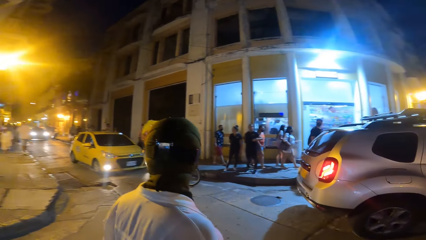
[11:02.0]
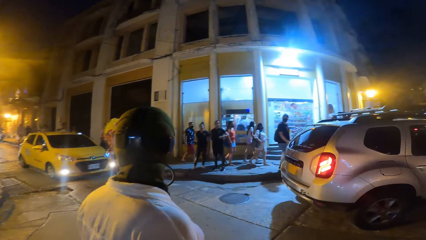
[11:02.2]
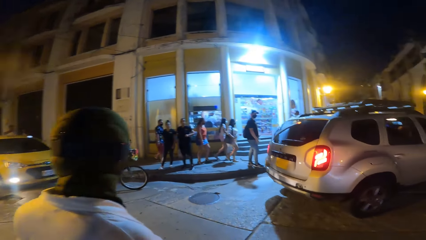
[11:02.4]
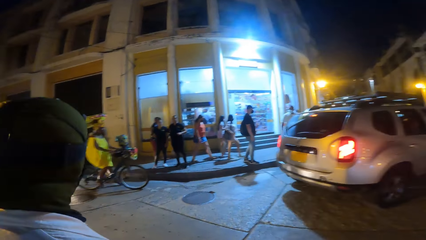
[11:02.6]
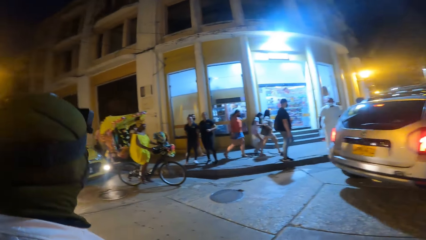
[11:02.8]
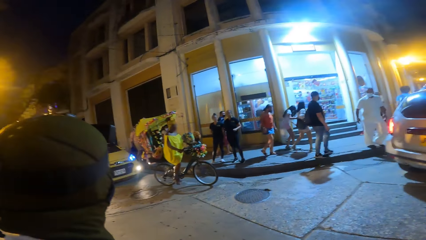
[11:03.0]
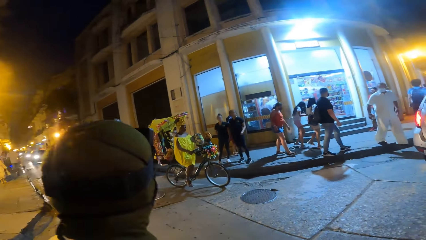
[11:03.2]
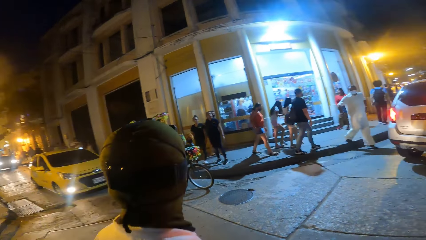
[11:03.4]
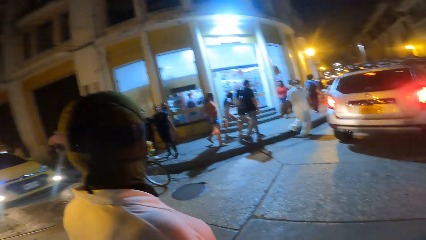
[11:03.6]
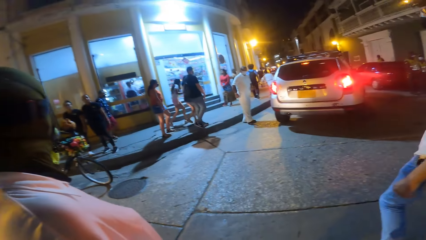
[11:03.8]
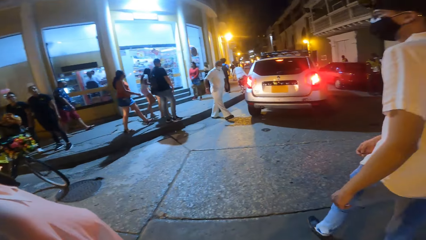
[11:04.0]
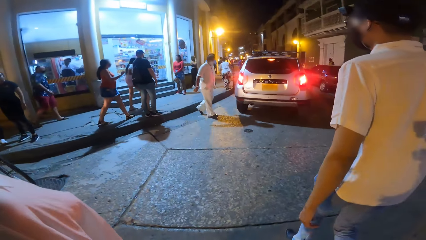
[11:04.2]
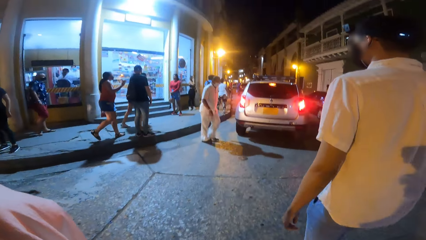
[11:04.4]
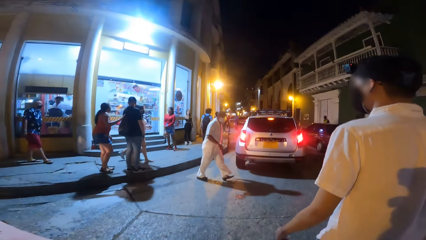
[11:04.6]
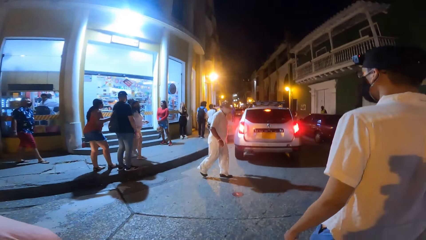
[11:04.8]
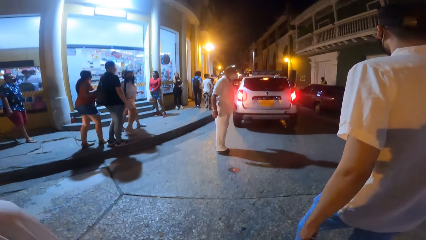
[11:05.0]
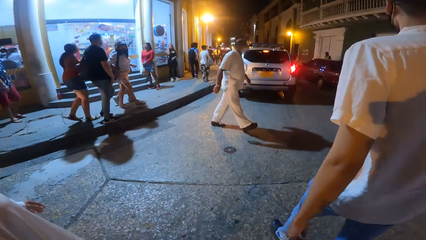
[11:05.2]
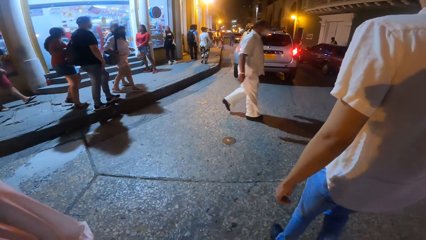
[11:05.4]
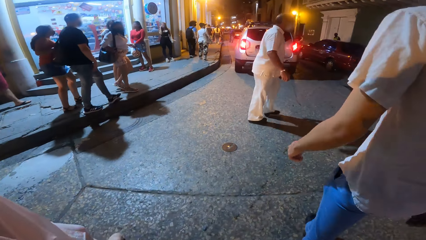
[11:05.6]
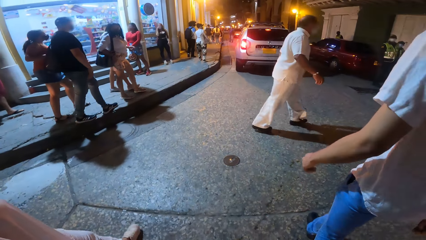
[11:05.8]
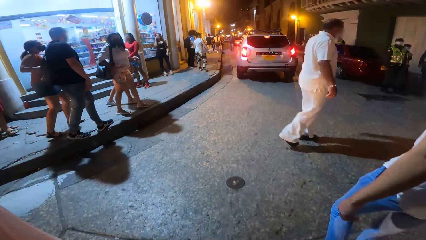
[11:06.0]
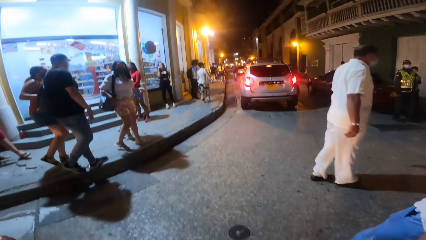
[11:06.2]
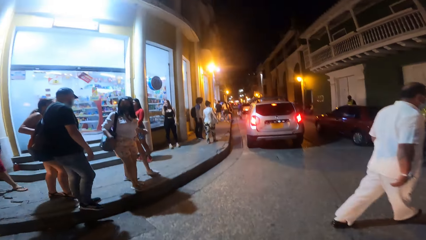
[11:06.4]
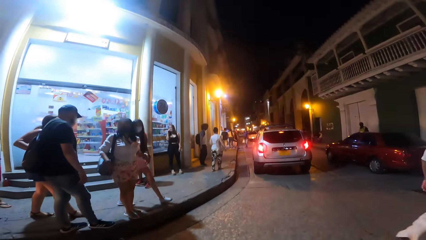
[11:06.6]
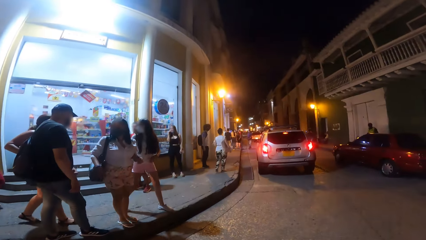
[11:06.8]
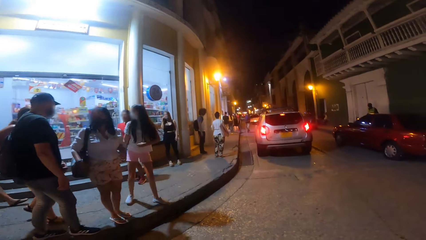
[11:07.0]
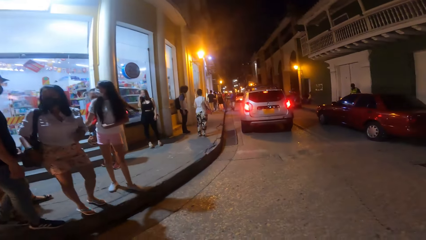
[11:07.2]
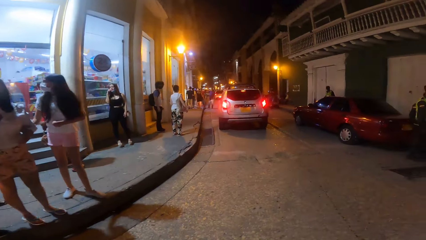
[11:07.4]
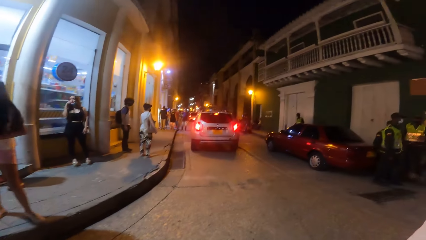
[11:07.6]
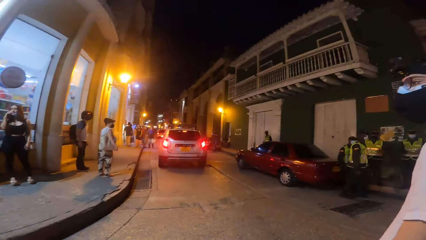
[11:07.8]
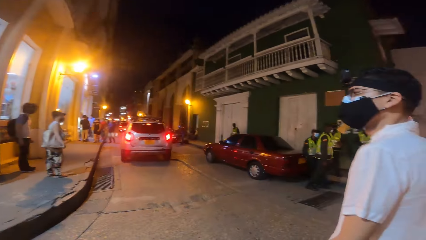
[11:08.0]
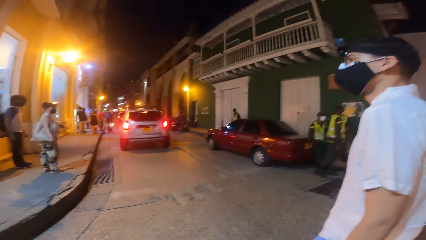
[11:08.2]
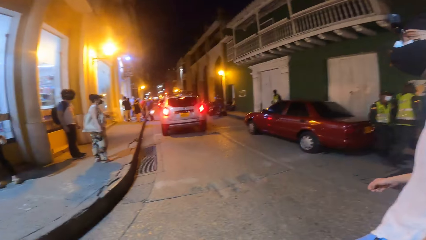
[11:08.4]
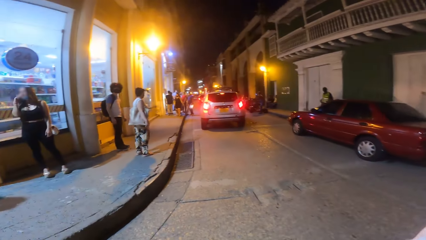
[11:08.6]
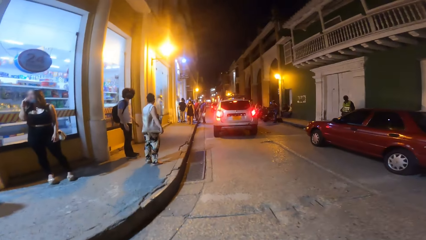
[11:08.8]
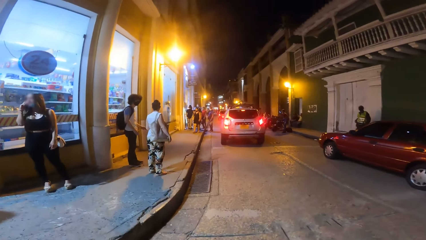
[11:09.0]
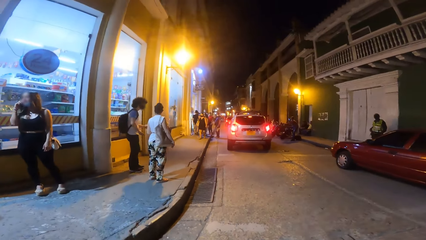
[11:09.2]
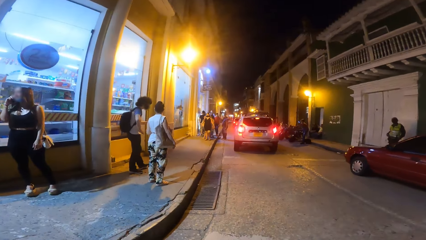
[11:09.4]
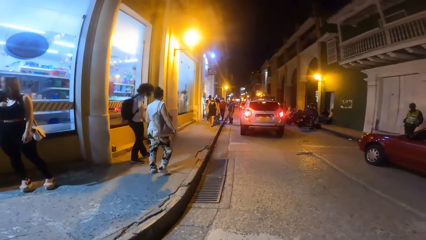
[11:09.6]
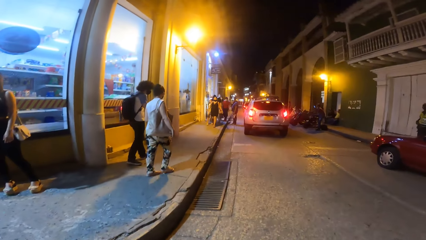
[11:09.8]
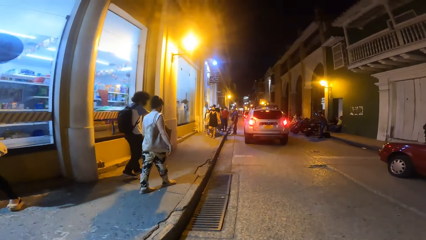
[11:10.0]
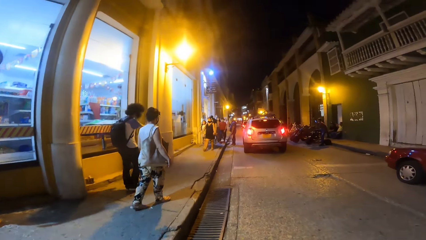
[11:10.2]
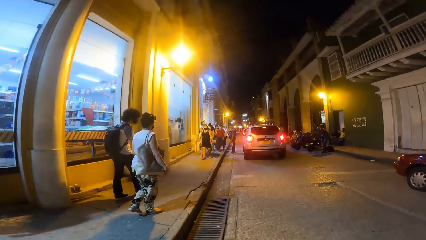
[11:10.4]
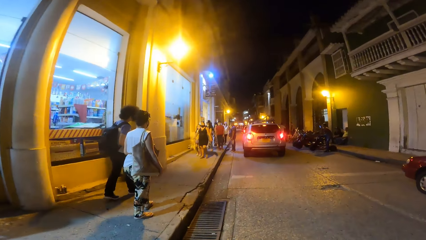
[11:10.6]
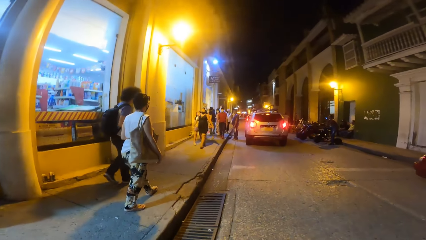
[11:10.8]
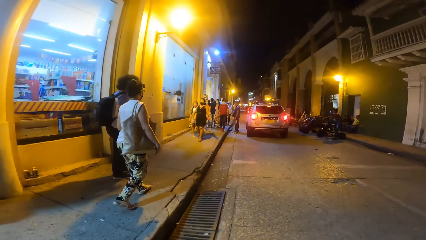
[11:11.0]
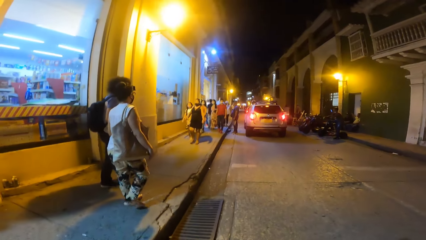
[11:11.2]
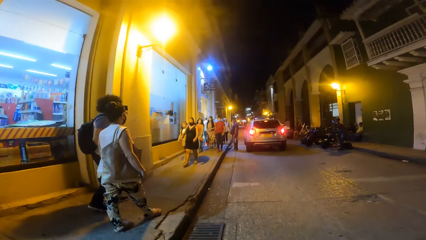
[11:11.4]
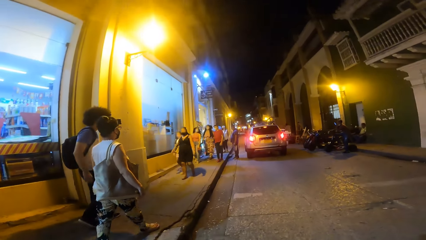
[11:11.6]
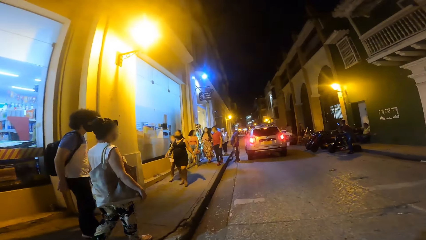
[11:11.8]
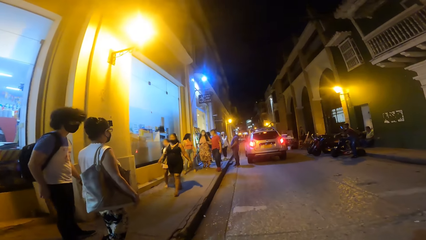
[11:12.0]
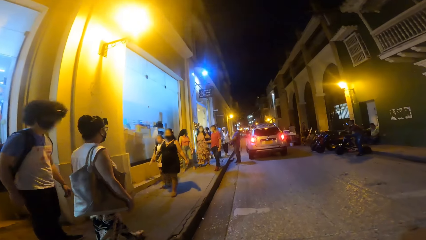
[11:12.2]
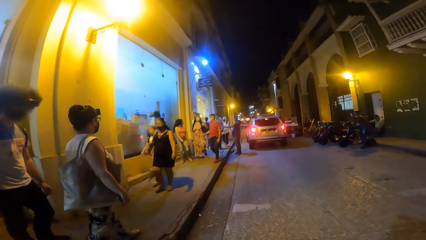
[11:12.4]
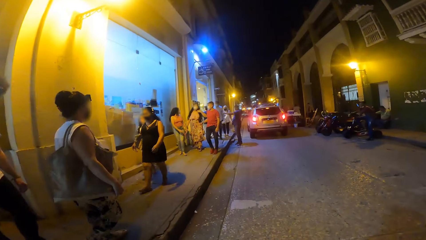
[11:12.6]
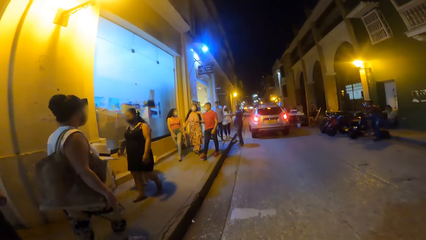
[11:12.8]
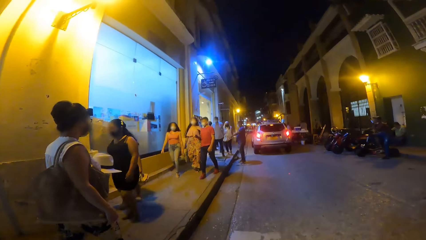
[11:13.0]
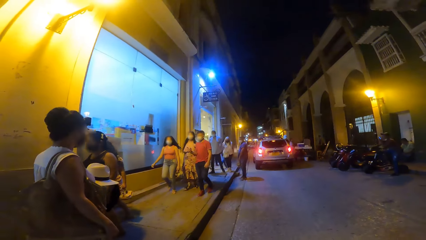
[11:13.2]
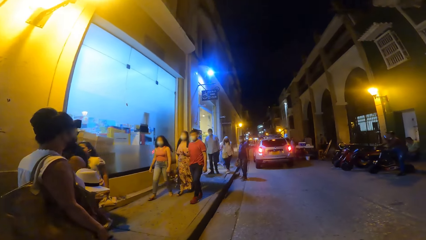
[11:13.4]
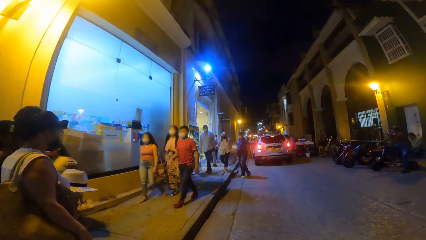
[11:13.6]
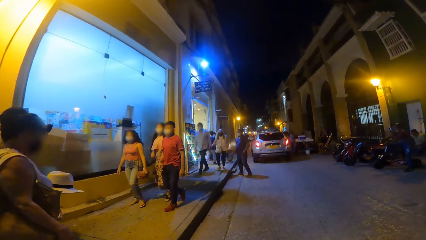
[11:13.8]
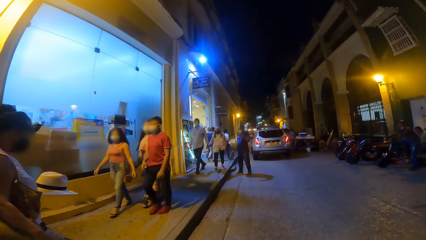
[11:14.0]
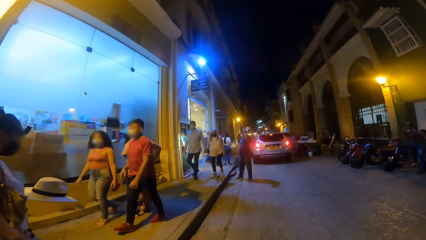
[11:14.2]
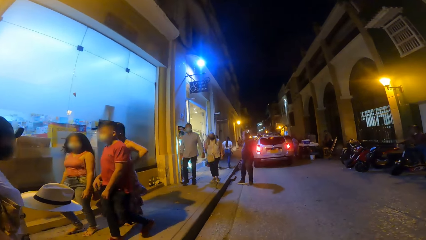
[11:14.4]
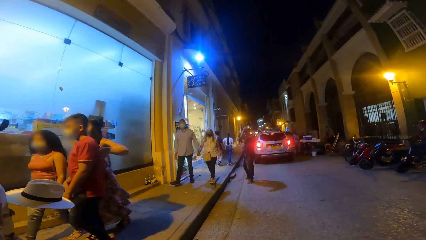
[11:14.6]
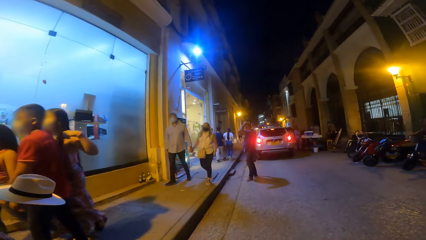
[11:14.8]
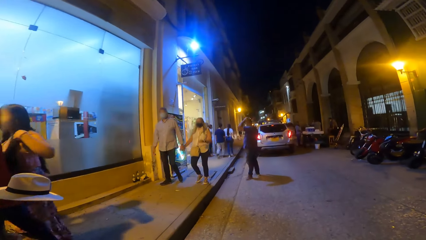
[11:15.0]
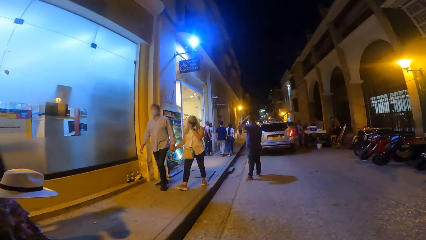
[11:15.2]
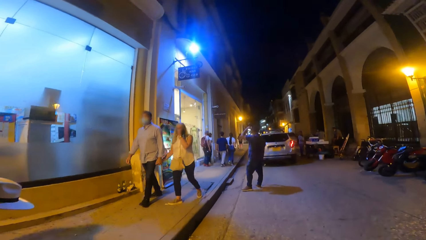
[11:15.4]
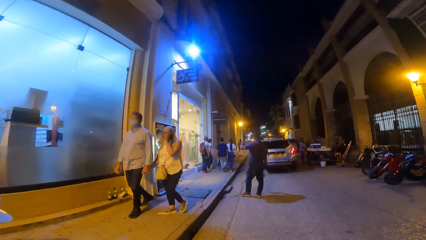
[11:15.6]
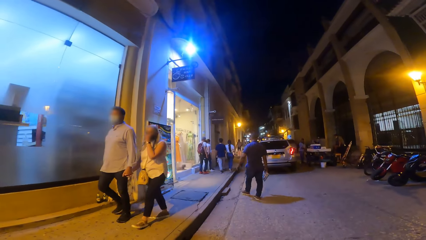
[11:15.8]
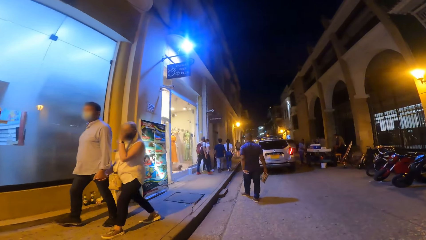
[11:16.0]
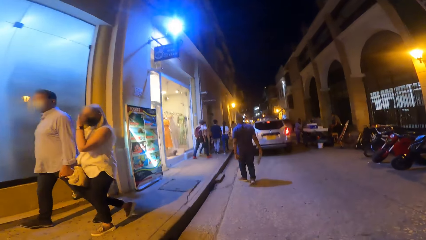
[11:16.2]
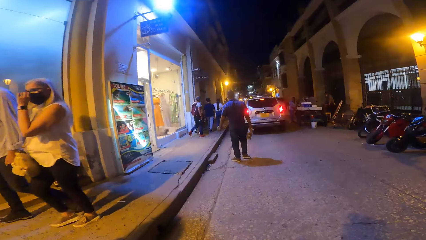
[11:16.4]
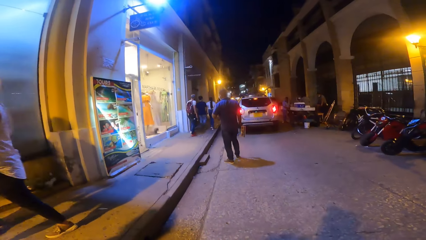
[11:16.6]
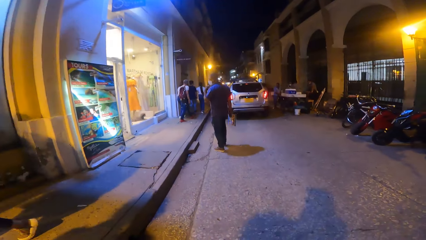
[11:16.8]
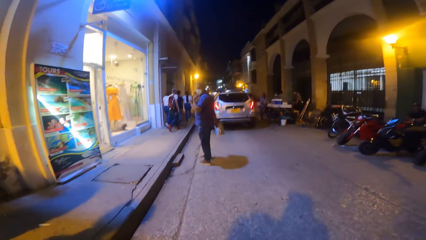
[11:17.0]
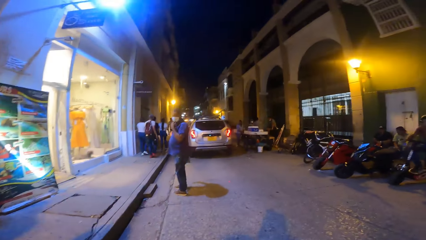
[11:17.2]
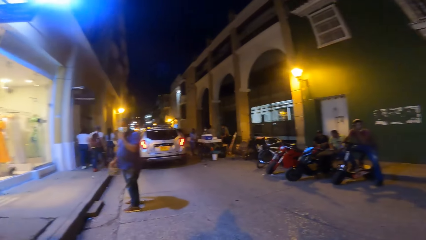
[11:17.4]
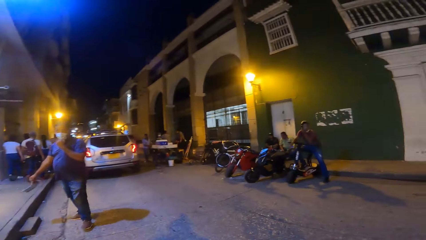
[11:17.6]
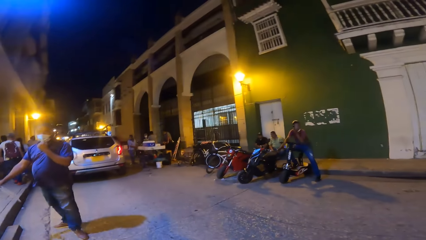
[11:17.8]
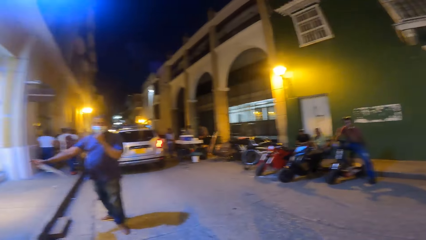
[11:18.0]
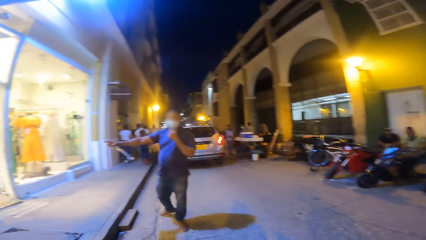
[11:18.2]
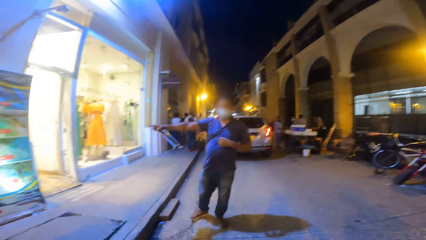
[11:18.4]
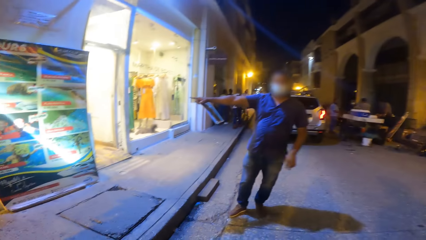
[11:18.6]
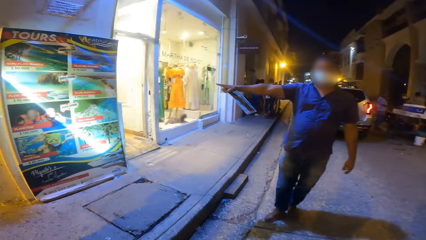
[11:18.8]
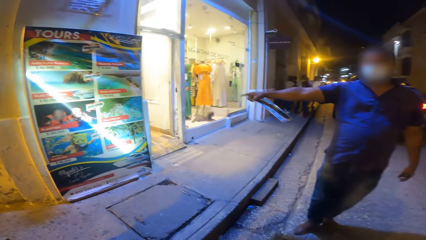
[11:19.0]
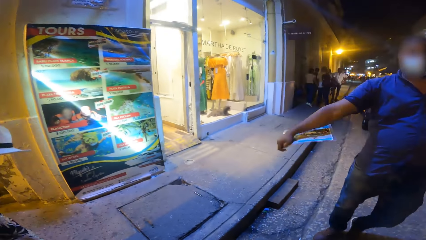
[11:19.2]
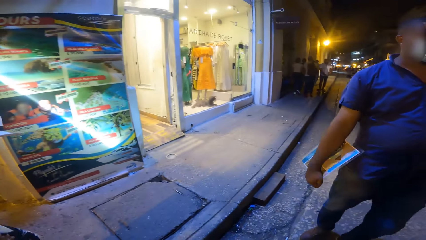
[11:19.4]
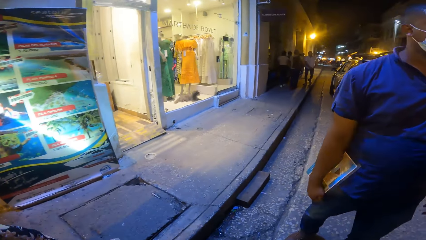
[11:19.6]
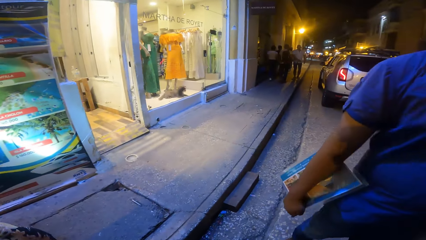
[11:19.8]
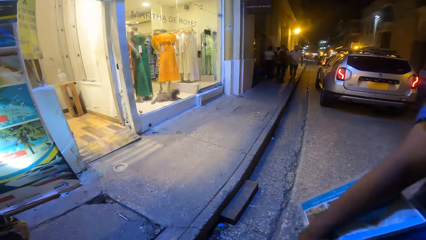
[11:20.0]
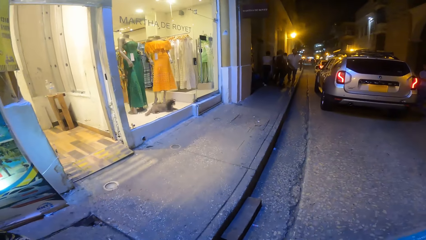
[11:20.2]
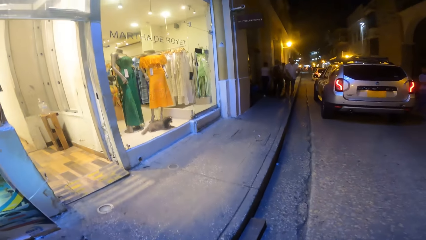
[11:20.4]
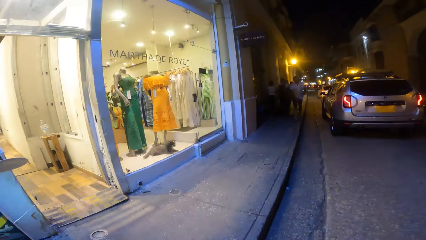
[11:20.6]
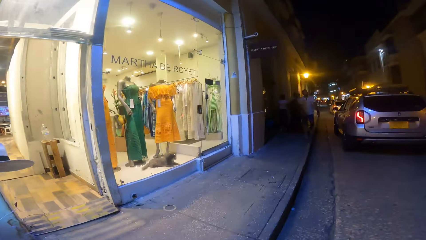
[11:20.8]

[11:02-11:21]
The man walks on a sidewalk beside the road. The camera wearer walks across the road with the woman and the other man. Another man interacts with the camera wearer.
